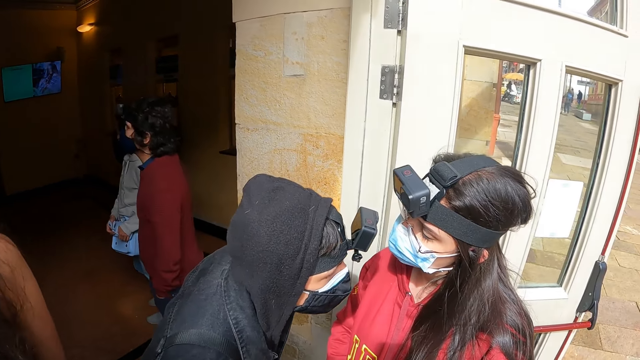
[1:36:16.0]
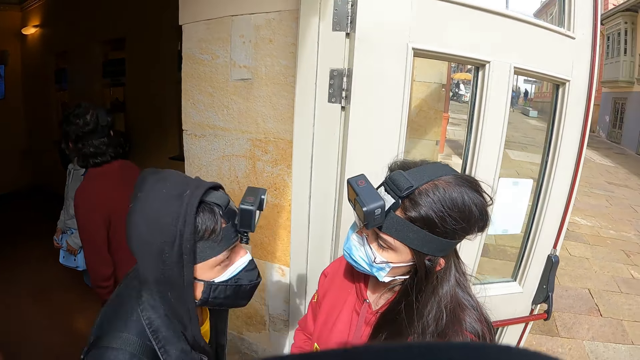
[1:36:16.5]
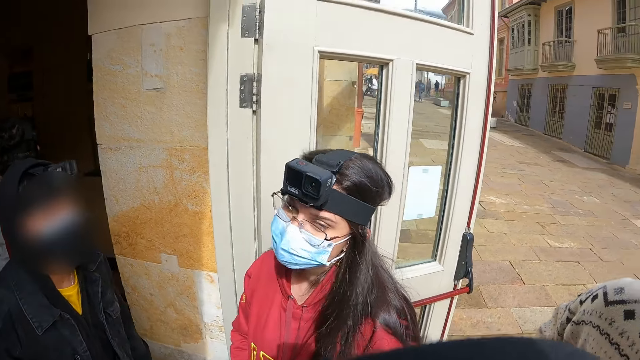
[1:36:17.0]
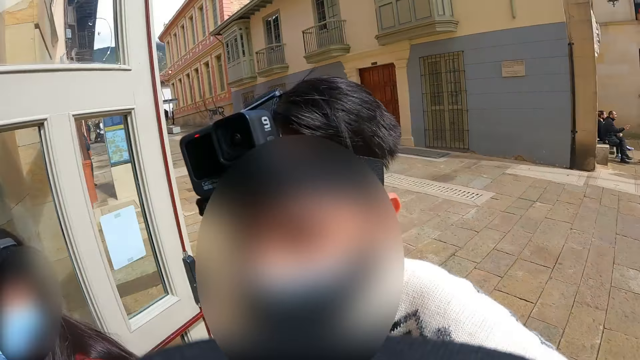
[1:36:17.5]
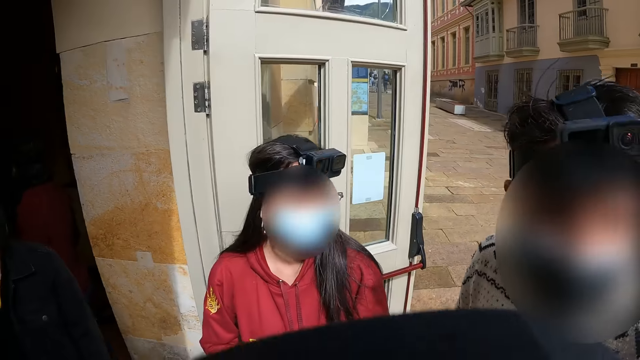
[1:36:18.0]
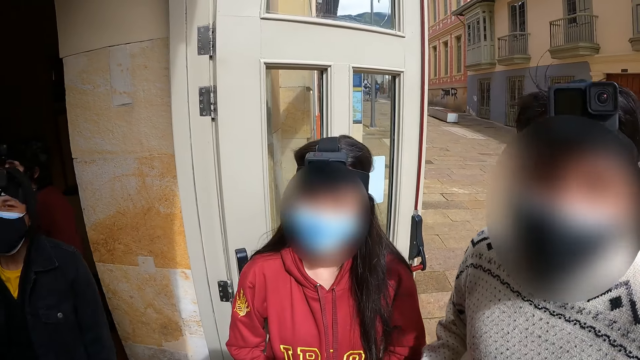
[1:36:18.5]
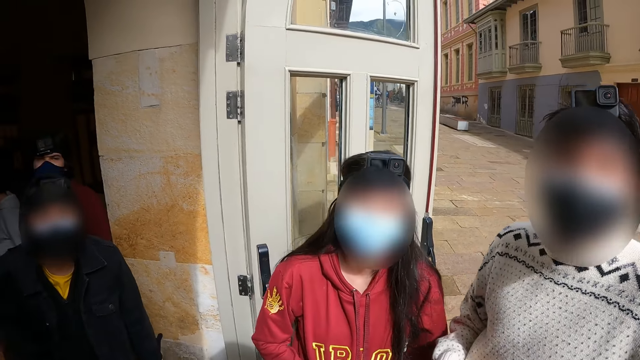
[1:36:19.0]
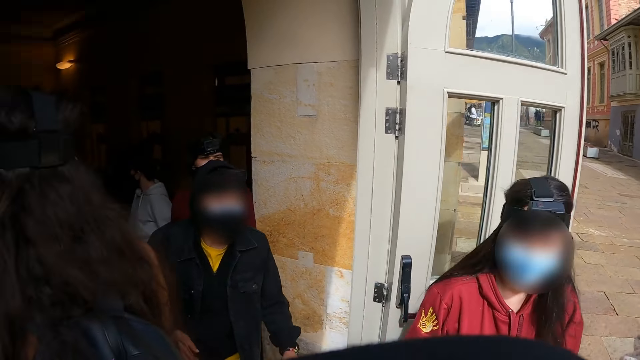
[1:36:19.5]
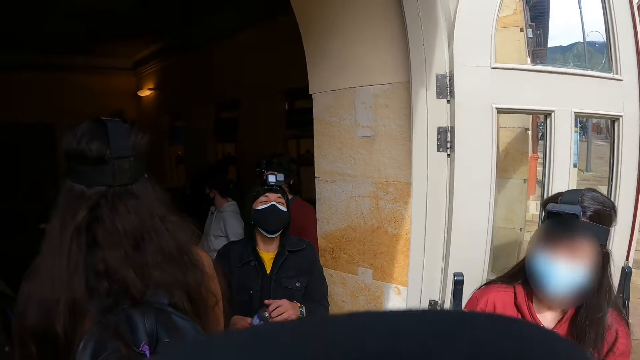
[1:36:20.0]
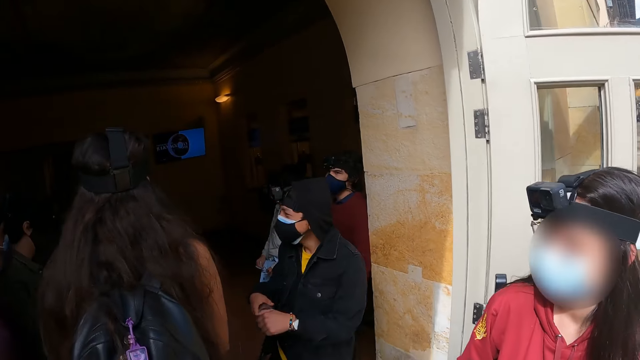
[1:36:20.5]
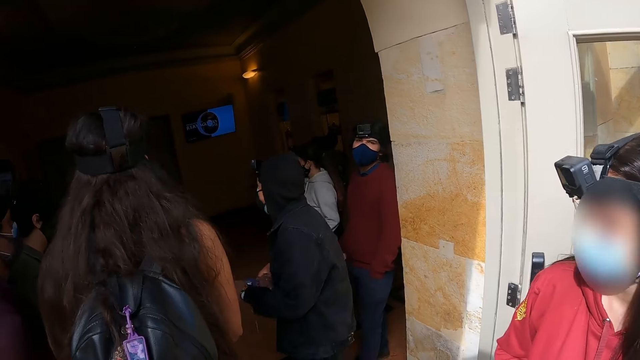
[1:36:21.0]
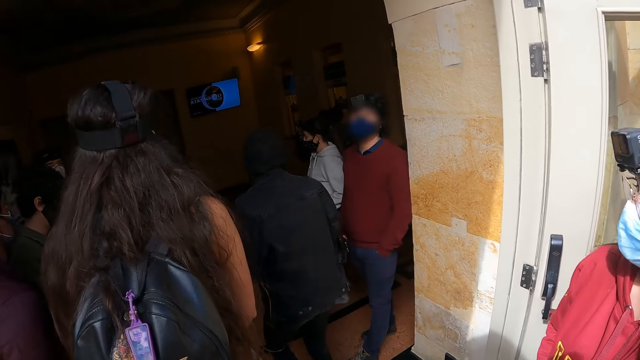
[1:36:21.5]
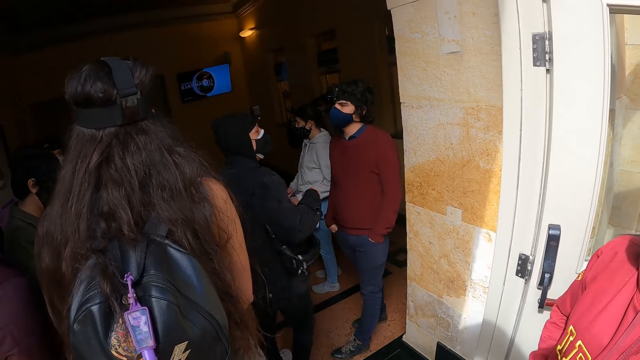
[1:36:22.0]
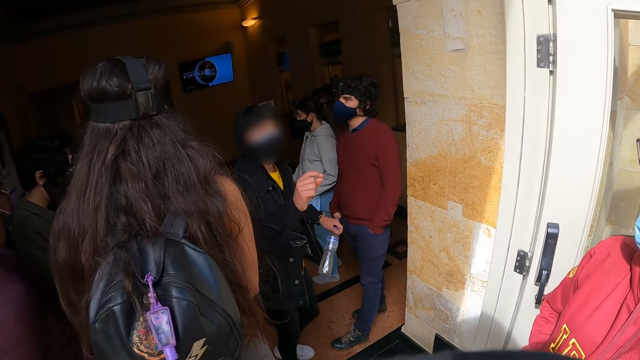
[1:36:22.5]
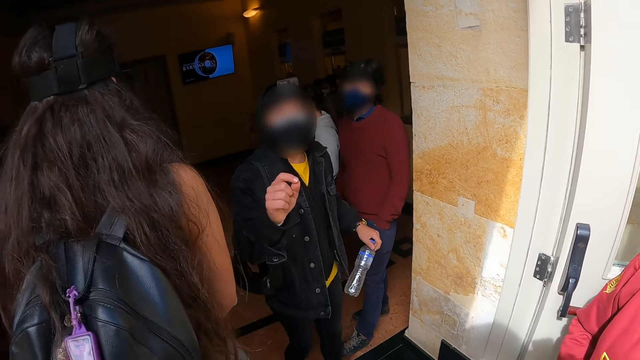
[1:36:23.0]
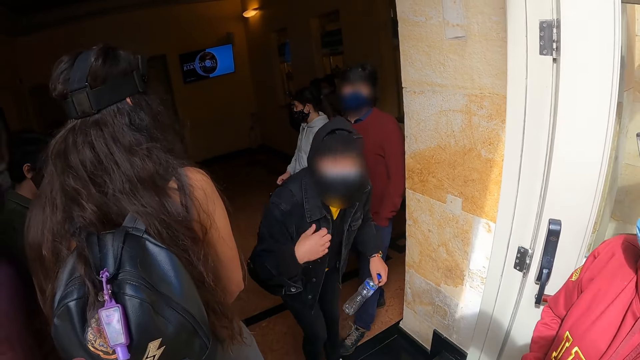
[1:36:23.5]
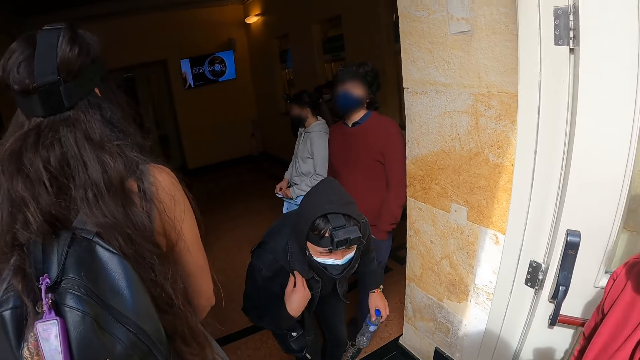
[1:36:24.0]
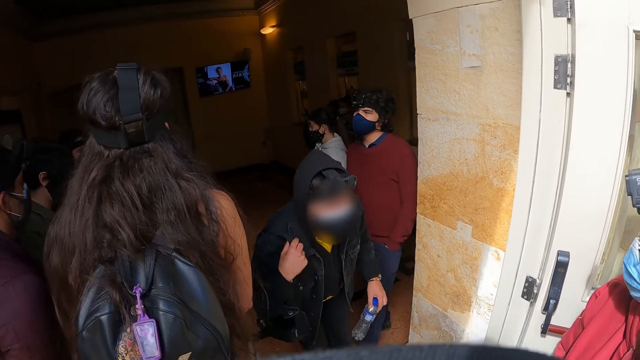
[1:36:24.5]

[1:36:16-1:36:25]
The camera wearer looks at a person and another person. They communicate with a person and another person. They look at the crowd in the room. They talk to a person.

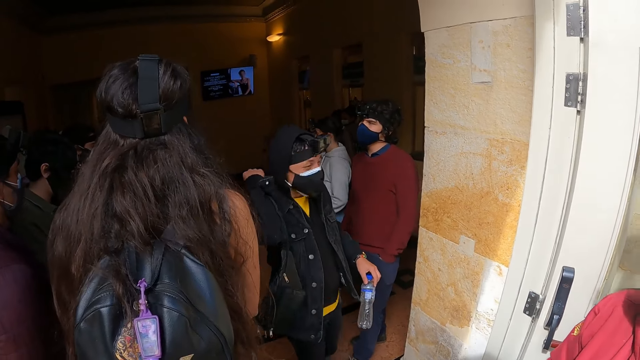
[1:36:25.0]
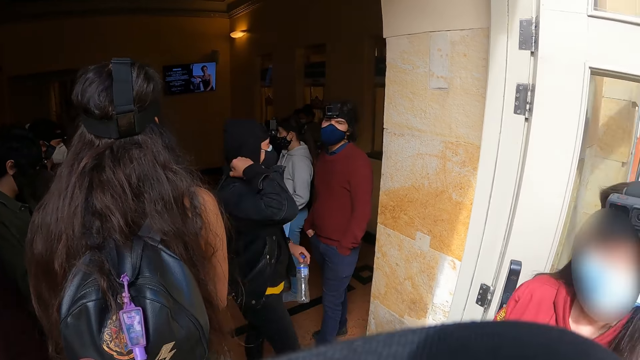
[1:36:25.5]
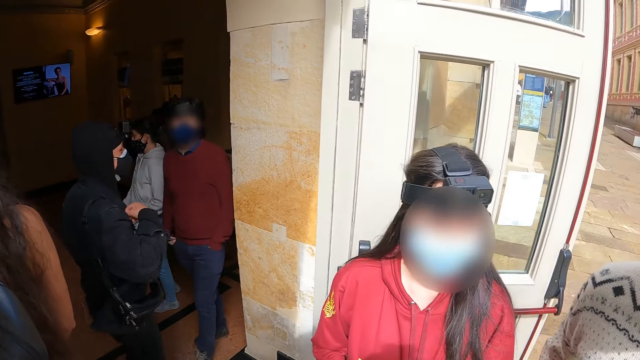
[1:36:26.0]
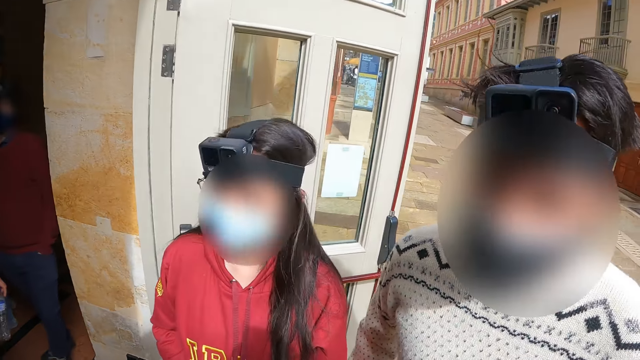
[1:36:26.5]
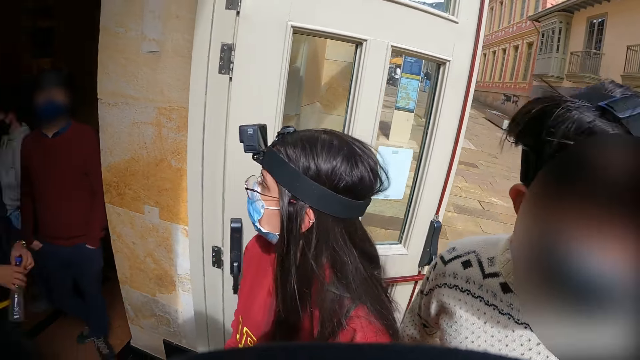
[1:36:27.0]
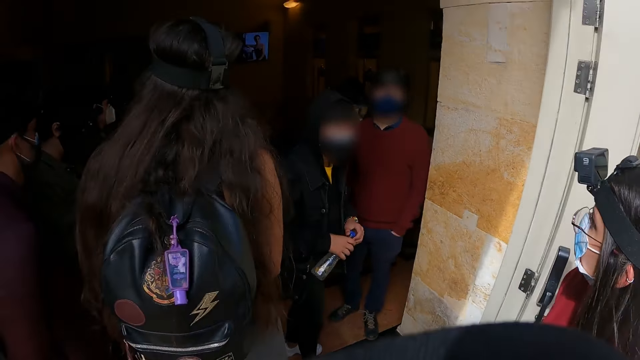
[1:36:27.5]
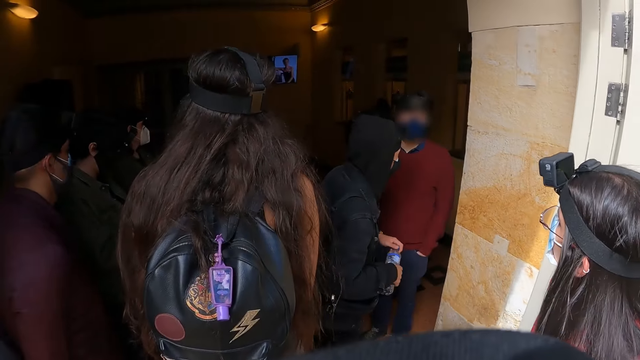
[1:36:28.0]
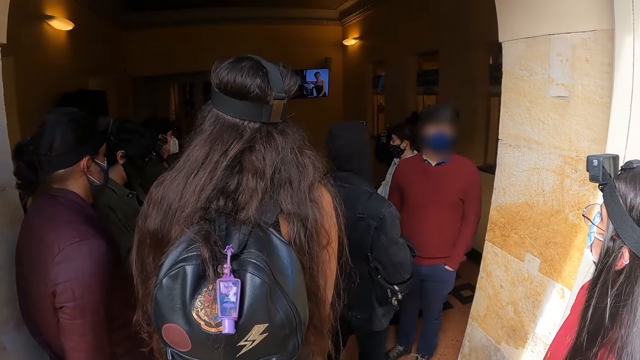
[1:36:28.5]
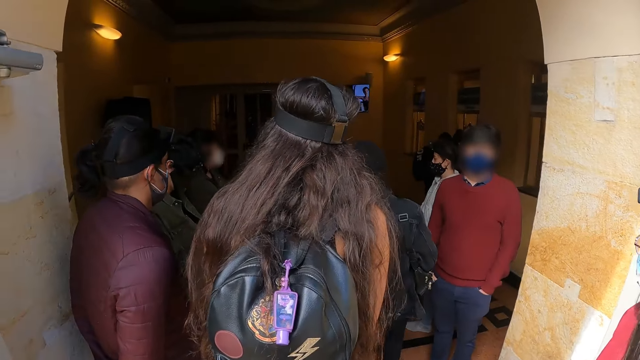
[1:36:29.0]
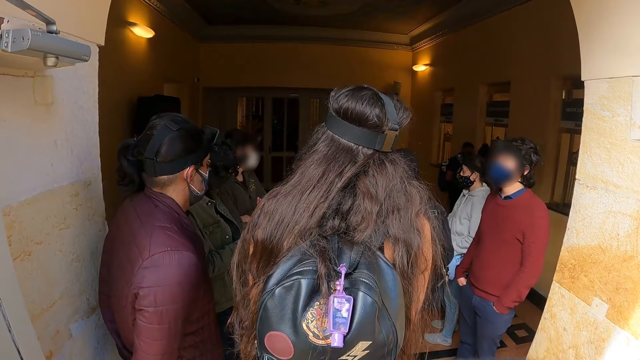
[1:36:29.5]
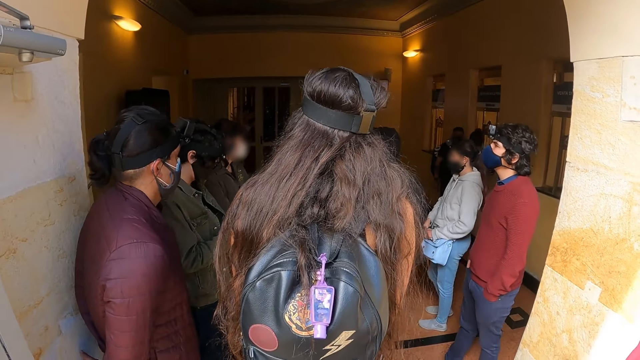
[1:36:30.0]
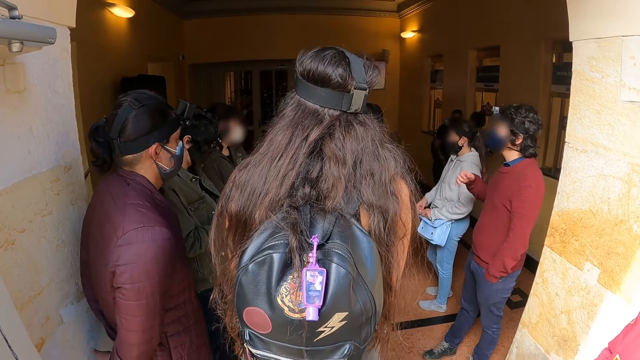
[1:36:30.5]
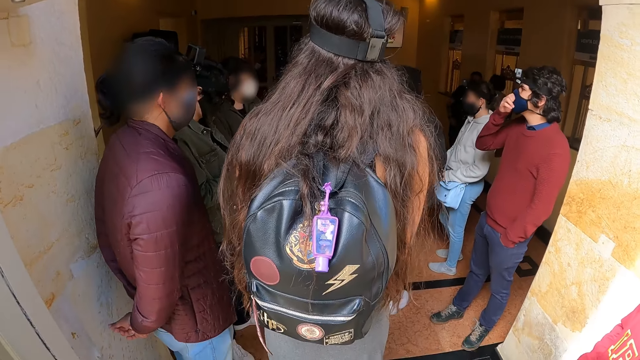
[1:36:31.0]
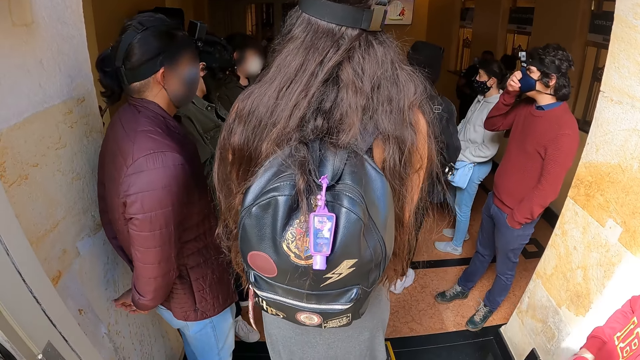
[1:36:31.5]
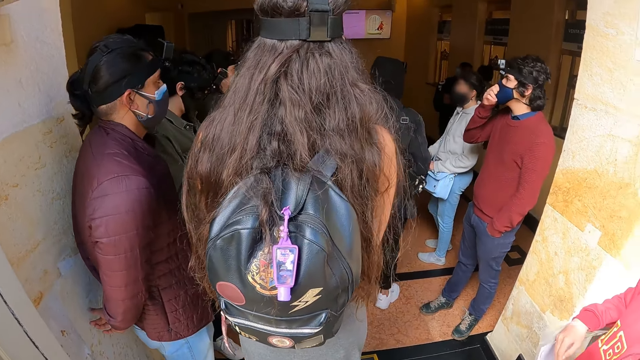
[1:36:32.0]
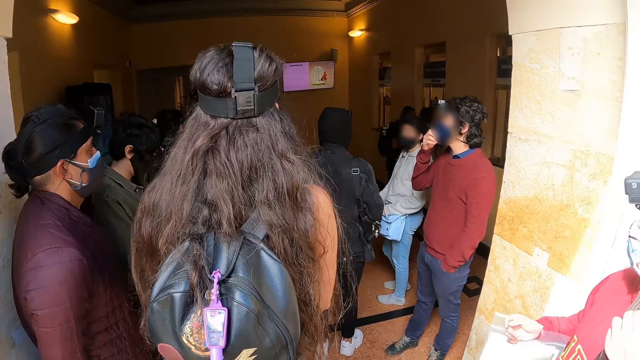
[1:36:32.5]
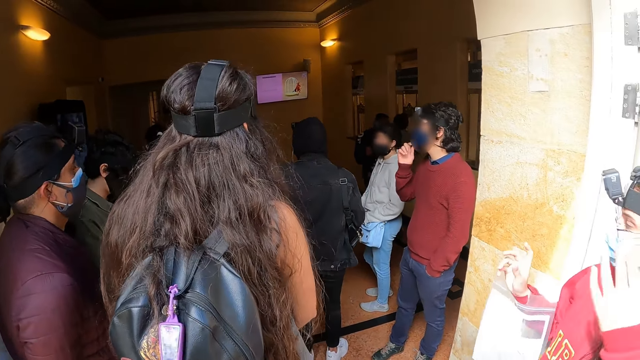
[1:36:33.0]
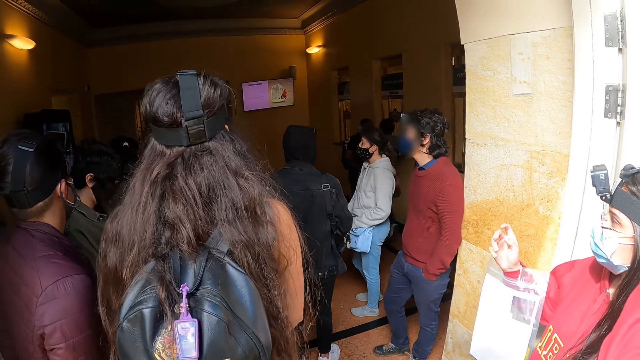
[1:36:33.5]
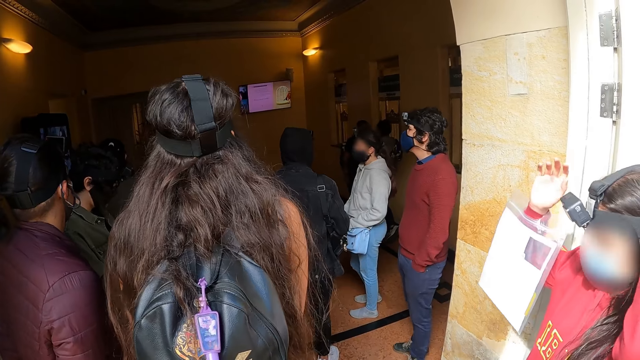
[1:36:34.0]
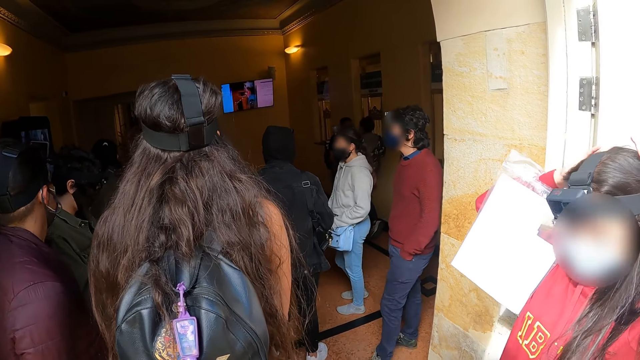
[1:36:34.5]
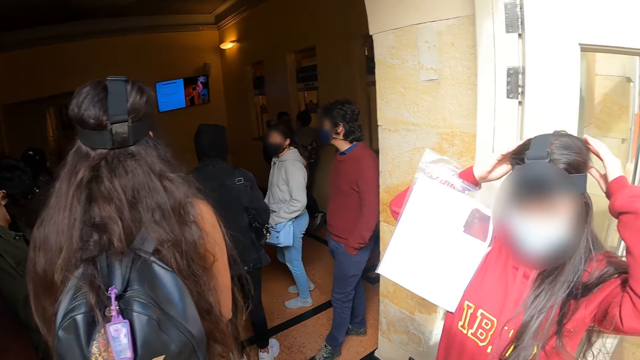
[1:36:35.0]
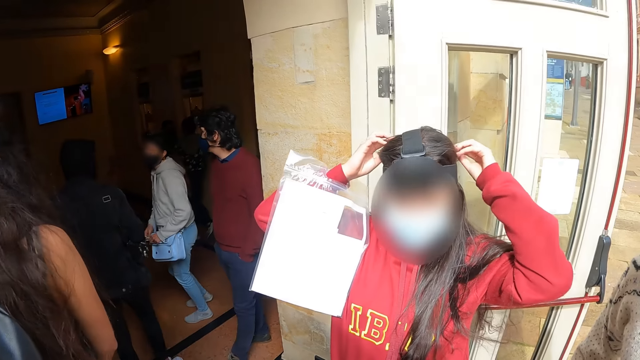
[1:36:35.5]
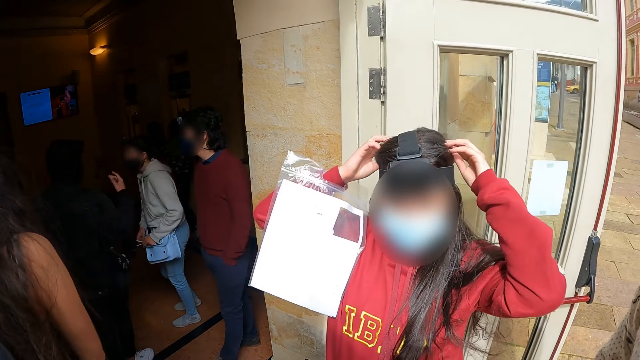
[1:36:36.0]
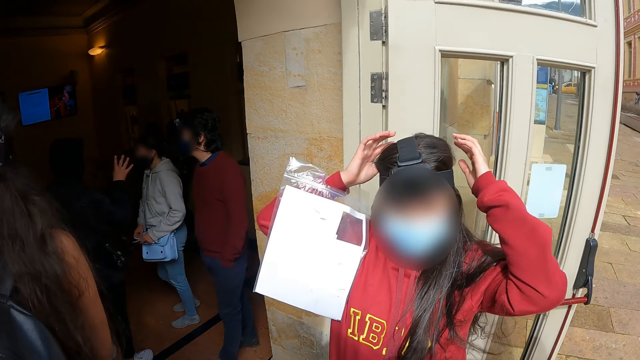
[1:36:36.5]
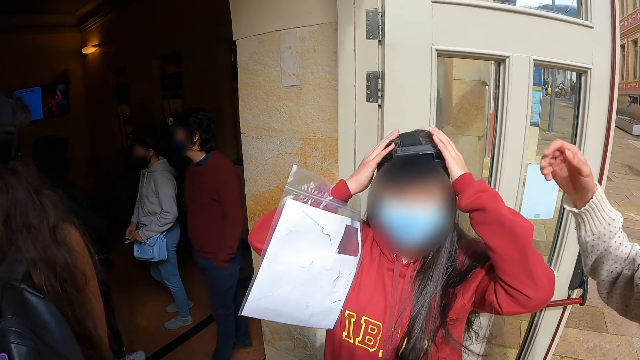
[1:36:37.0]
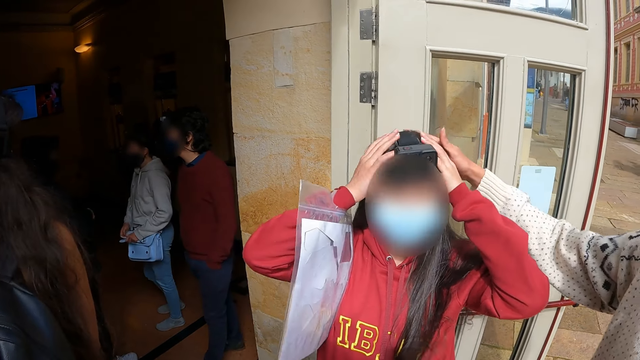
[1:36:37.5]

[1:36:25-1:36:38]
The camera wearer looks around. They turn to the crowd. They look at a person.
